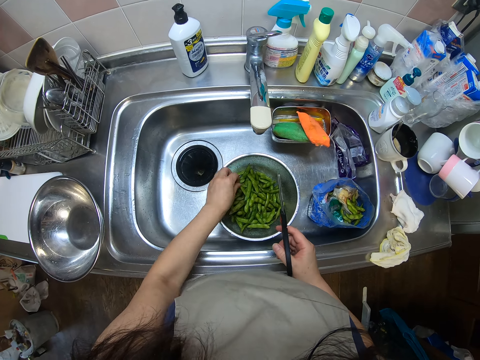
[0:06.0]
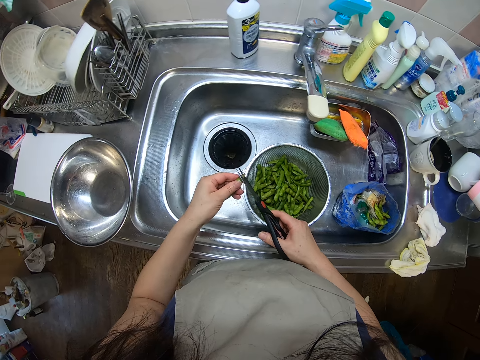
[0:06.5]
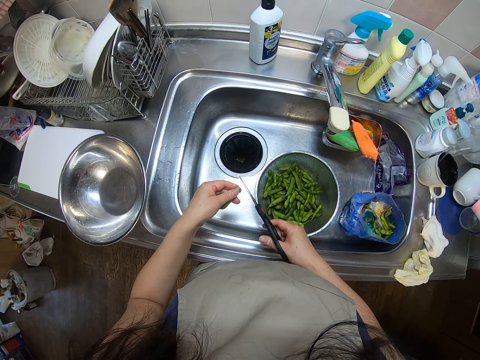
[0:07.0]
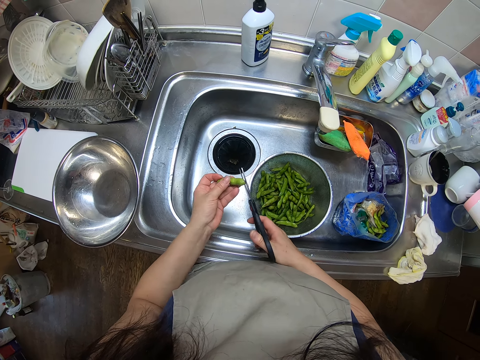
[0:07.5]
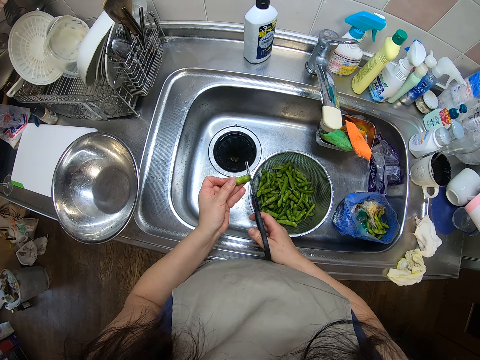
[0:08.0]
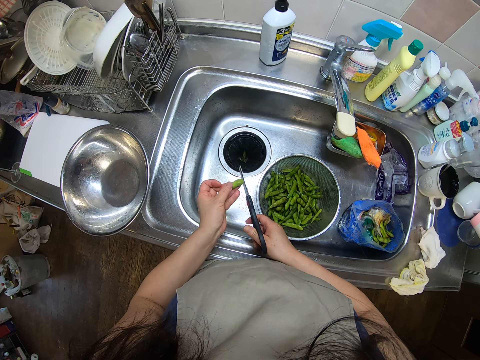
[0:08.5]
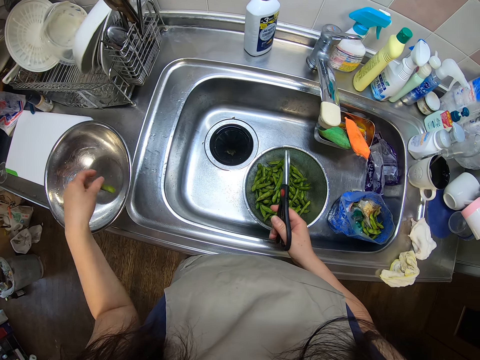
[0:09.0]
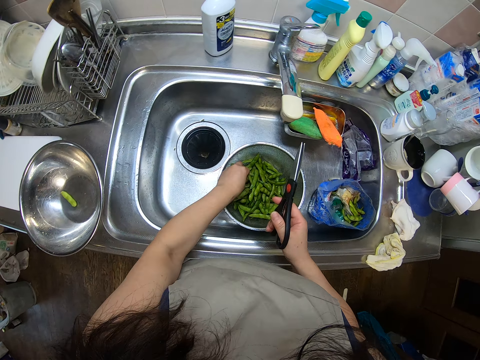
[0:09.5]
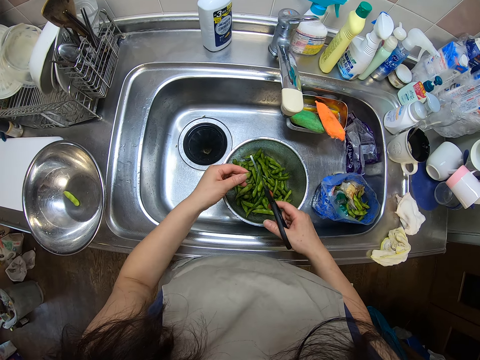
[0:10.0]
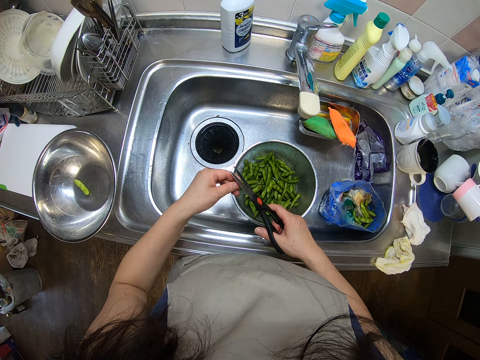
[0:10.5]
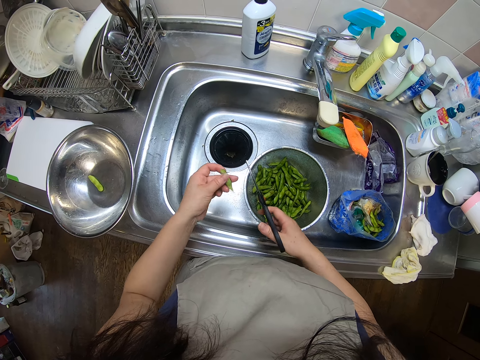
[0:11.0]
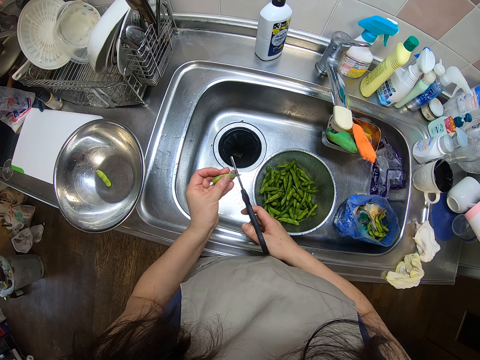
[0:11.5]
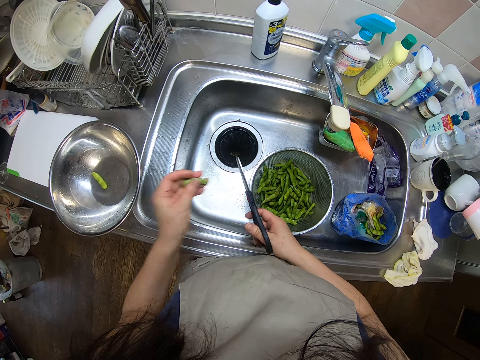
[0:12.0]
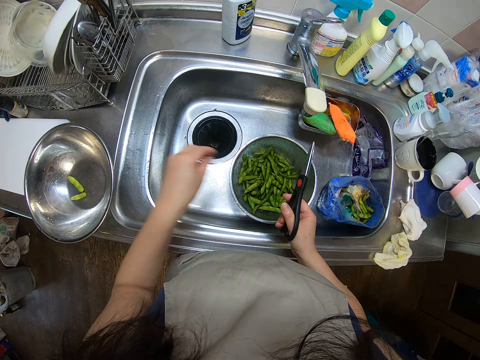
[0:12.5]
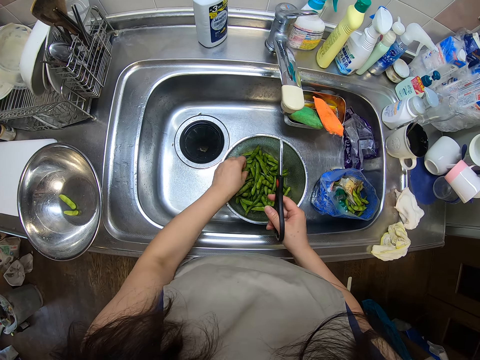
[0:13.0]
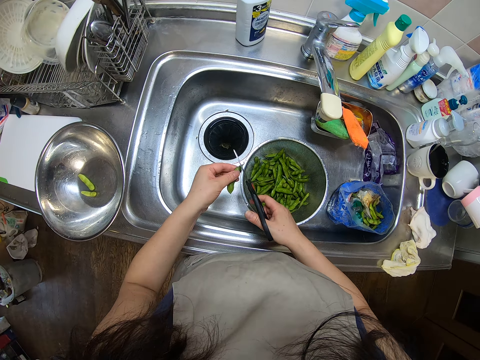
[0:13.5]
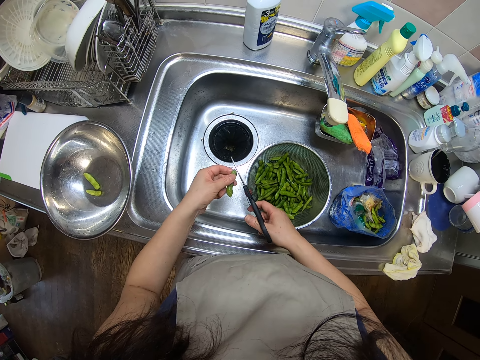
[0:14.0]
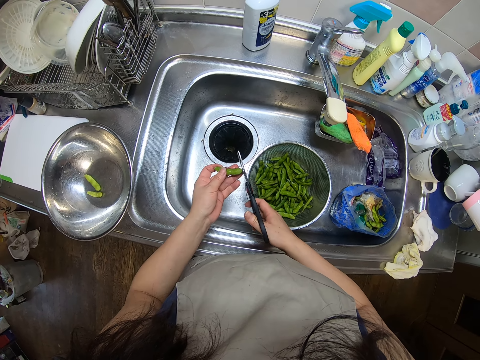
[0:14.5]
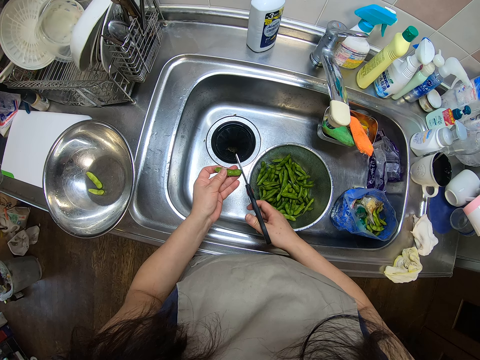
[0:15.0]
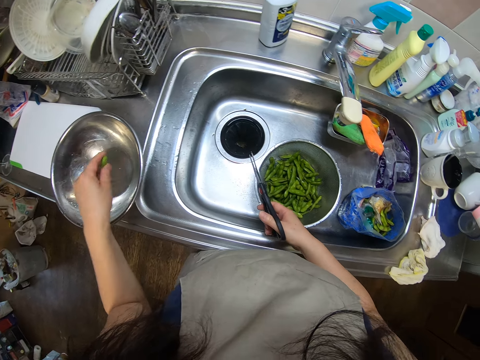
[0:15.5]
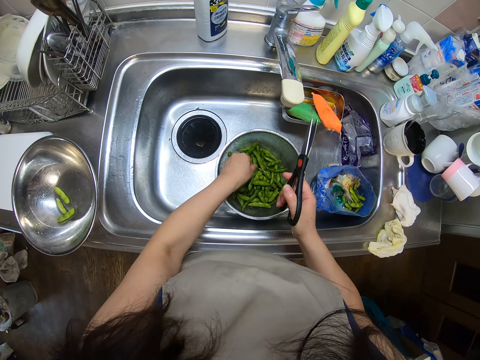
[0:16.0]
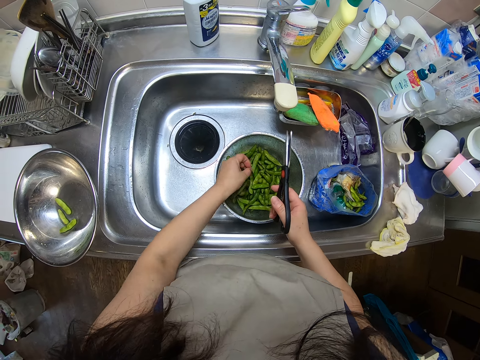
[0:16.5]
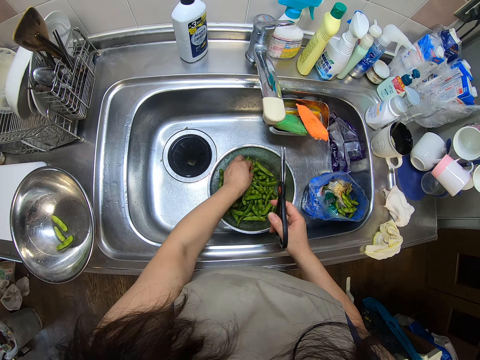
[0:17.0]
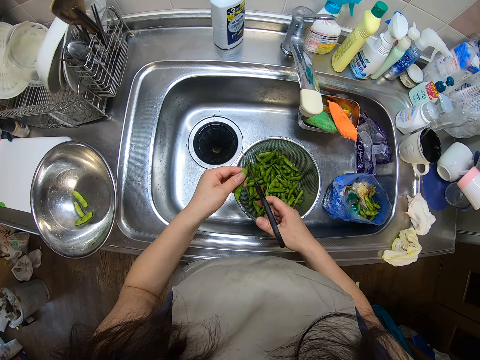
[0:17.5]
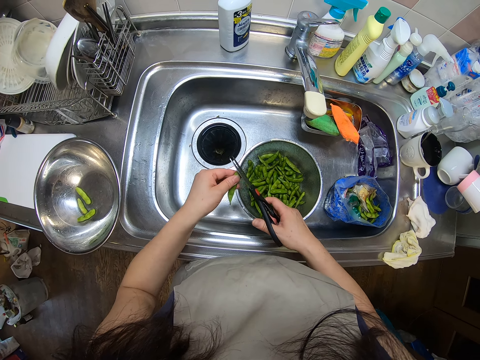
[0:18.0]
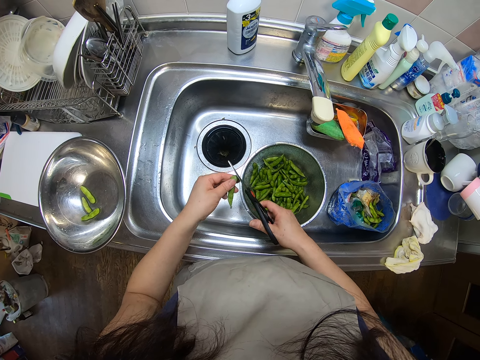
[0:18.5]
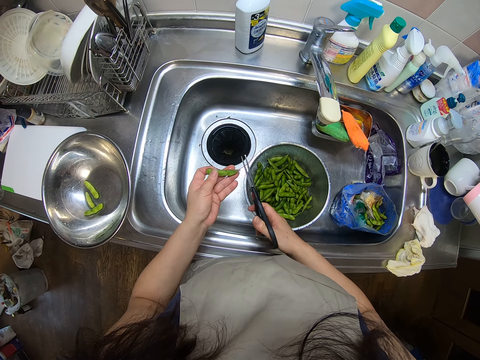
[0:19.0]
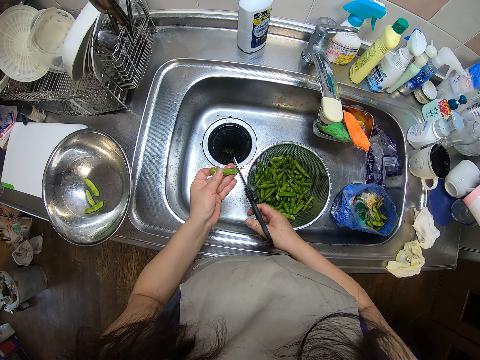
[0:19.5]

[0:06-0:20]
The camera wearer picks a pea pod or green bean in a sieve dish in the sink. She cuts the edges of the green bean with the scissors in her right hand. She drops the bean in a bowl on the kitchen sink with her left hand. She picks a green bean from the sieve in the kitchen sink with her left hand. She cuts the edges of the green bean with the scissors in her right hand. She drops the bean in the bowl on the kitchen sink with her left hand. She picks a green bean from the sieve in the kitchen sink with her left hand. She cuts the edges of the green bean with the scissors in her right hand. She drops the bean in the bowl on the kitchen sink with her left hand. She picks a green bean from the sieve in the kitchen sink with her left hand. She cuts the edges of the green bean with the scissors in her right hand.

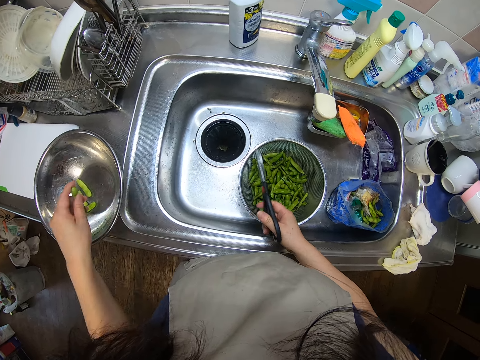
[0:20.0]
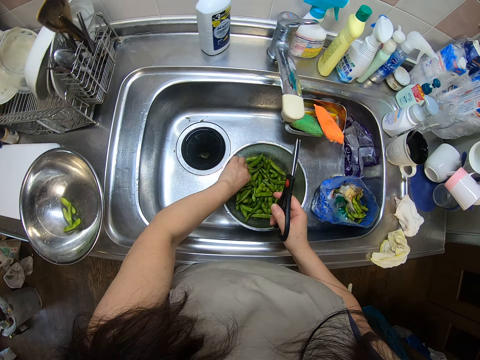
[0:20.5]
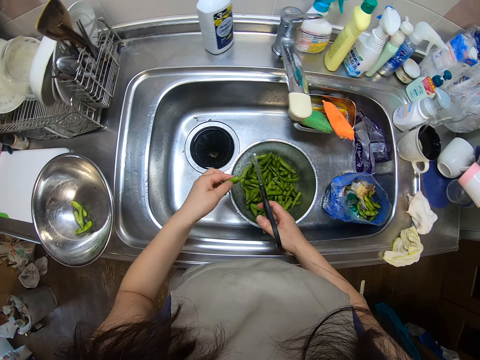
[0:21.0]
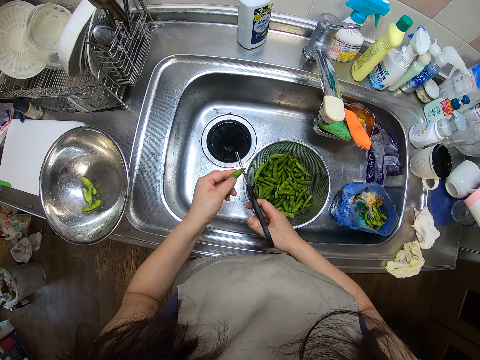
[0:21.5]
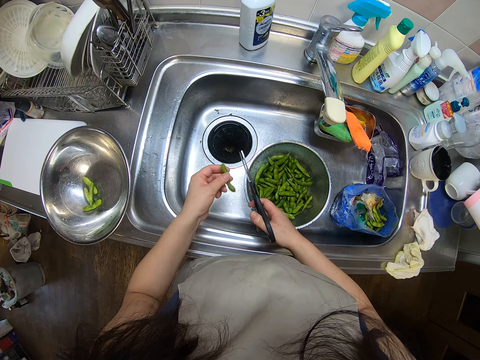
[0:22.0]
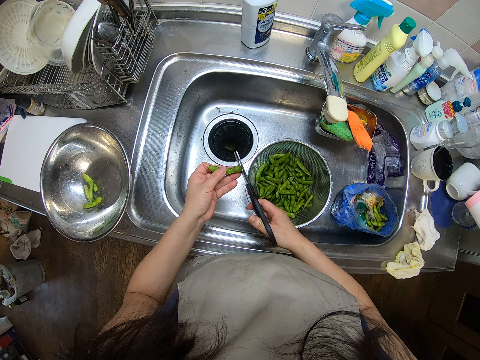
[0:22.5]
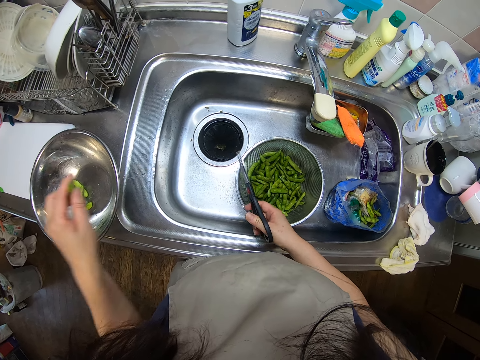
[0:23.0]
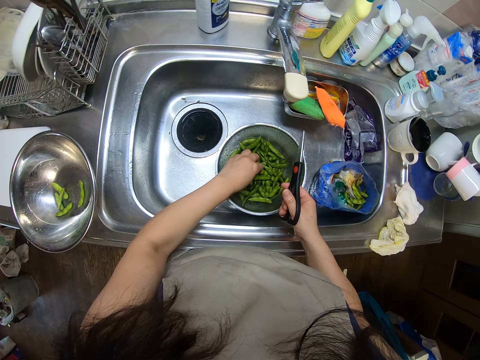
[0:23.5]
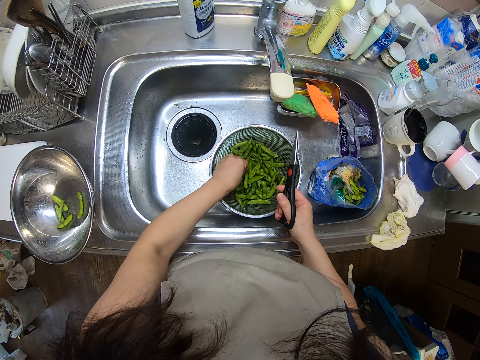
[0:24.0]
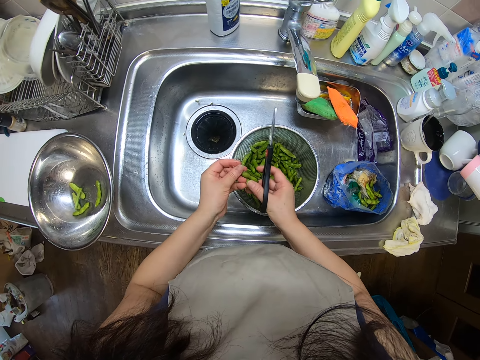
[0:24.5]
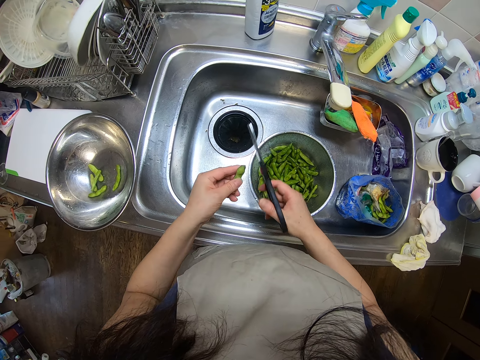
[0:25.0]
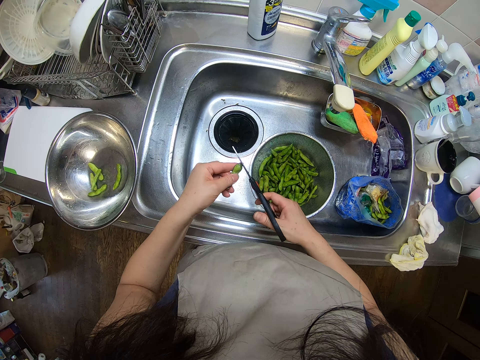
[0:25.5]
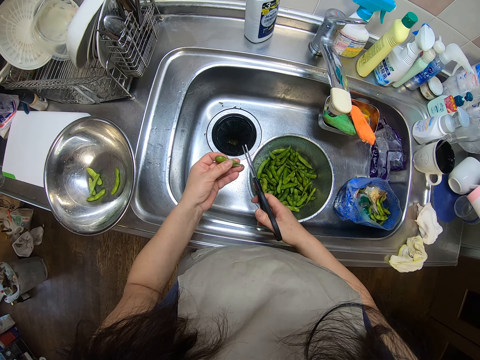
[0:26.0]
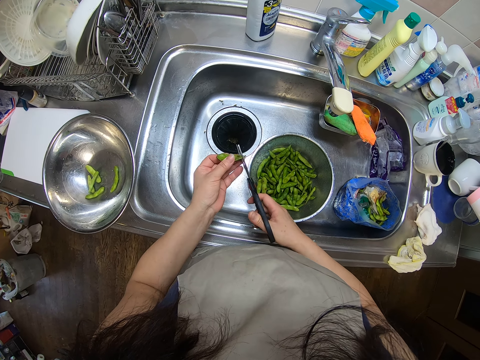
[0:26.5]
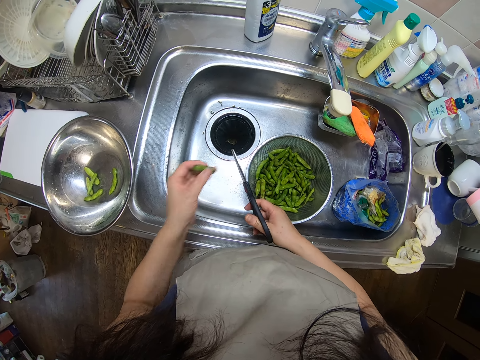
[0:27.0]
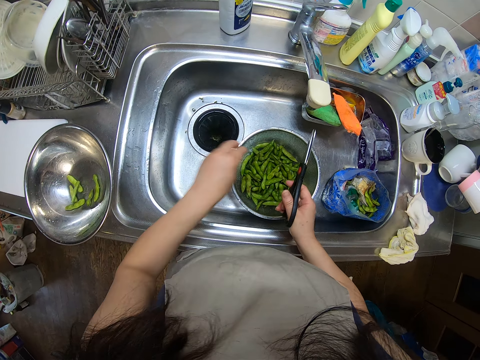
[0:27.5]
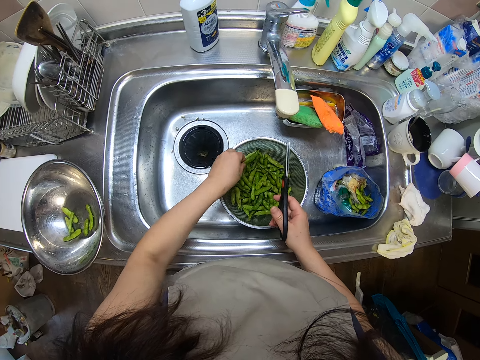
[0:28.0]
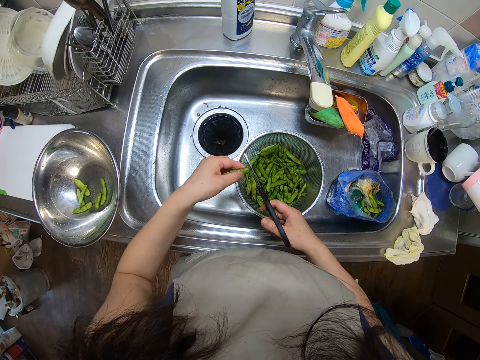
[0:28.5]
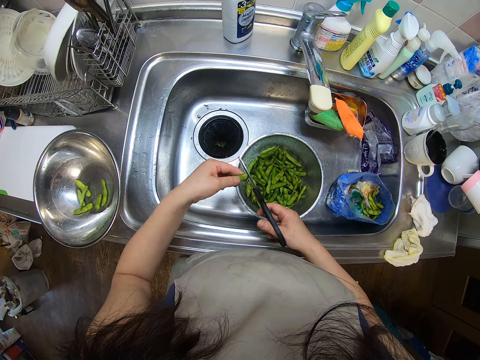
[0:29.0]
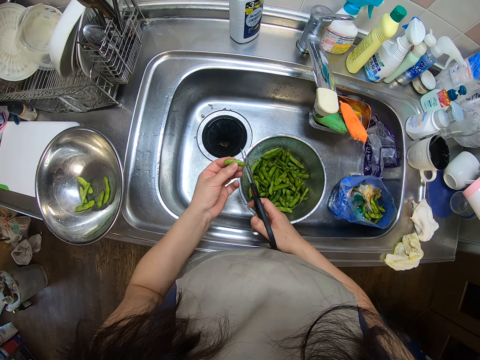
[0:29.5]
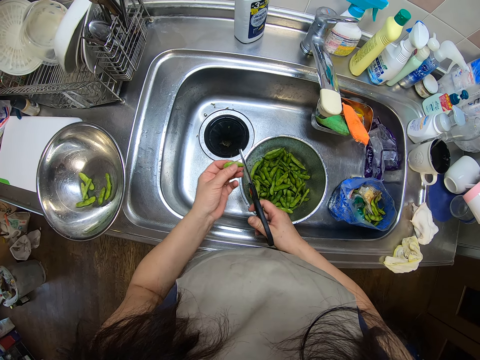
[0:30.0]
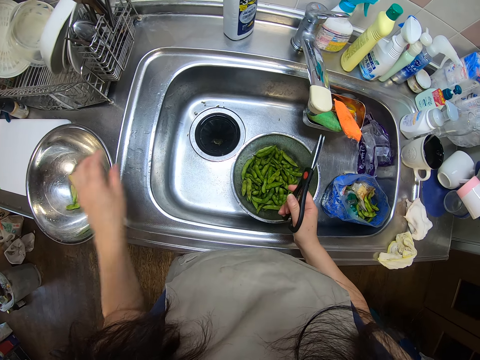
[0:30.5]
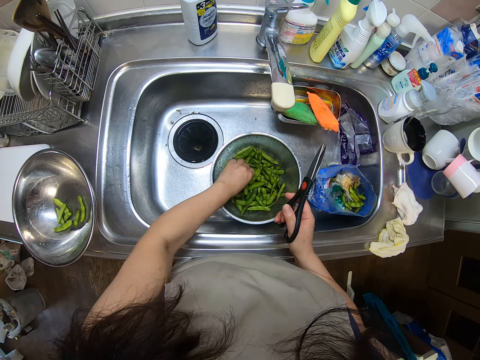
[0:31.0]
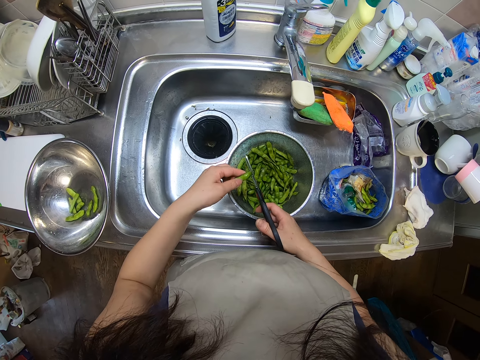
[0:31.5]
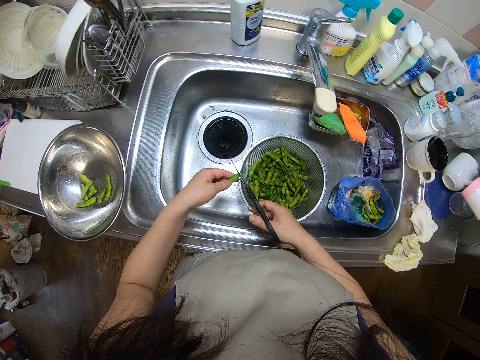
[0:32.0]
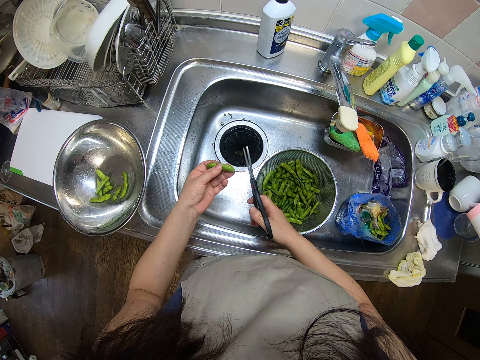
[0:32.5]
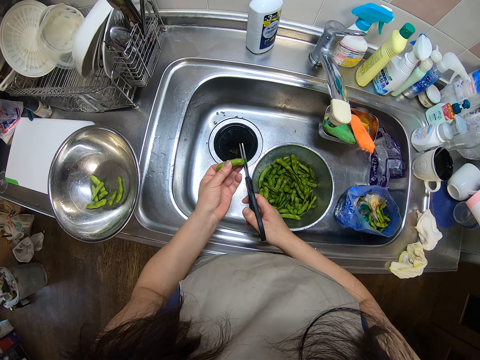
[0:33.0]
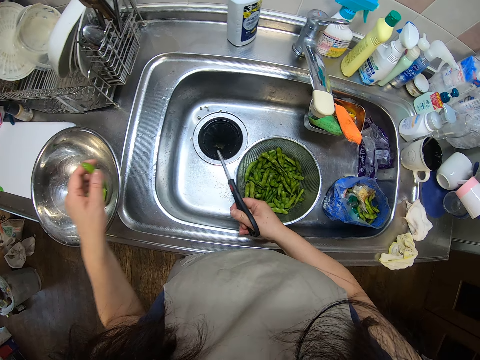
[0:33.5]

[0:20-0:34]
The camera wearer drops the bean in the bowl on the kitchen sink with her left hand. She picks a green bean from the sieve in the kitchen sink with her left hand. She cuts the edges of the green bean with the scissors in her right hand. She drops the bean in the bowl on the kitchen sink with her left hand. She picks a green bean from the sieve in the kitchen sink with her left hand. She cuts the edges of the green bean with the scissors in her right hand. She drops the bean in the bowl on the kitchen sink with her left hand. She picks a green bean from the sieve in the kitchen sink with her left hand. She cuts the edges of the green bean with the scissors in her right hand. She drops the bean in the bowl on the kitchen sink with her left hand. She picks a green bean from the sieve in the kitchen sink with her left hand. She cuts the edges of the green bean with the scissors in her right hand. She drops the bean in the bowl on the kitchen sink with her left hand.
